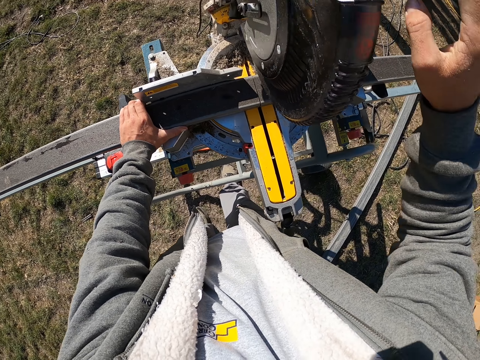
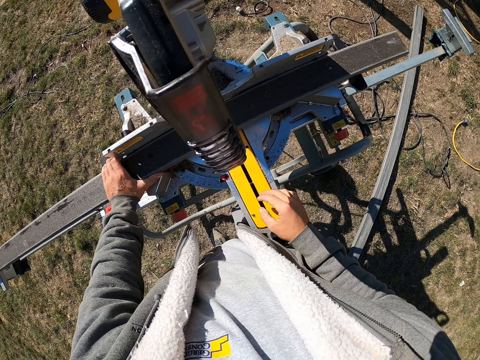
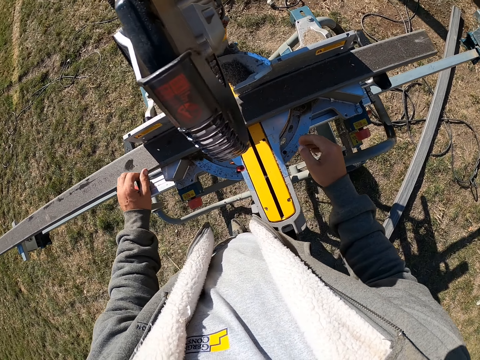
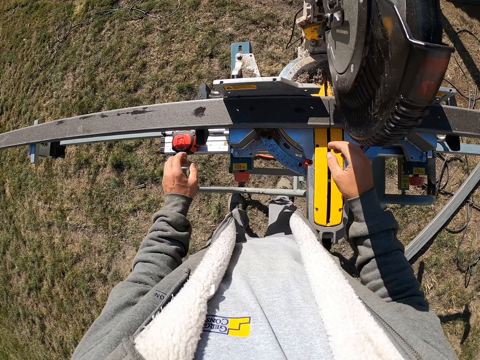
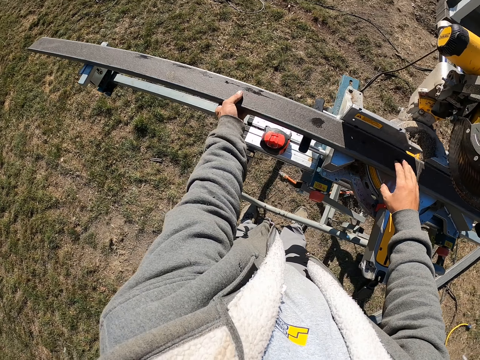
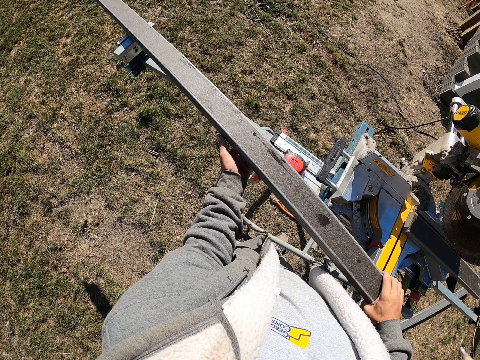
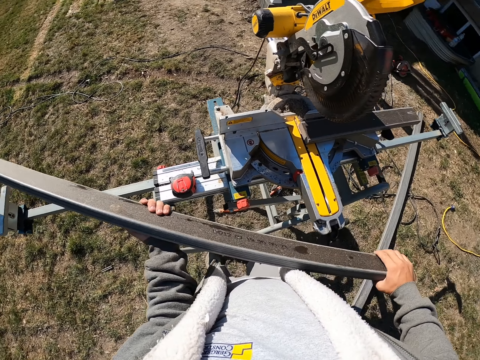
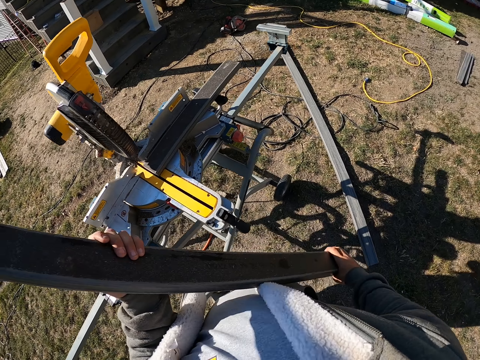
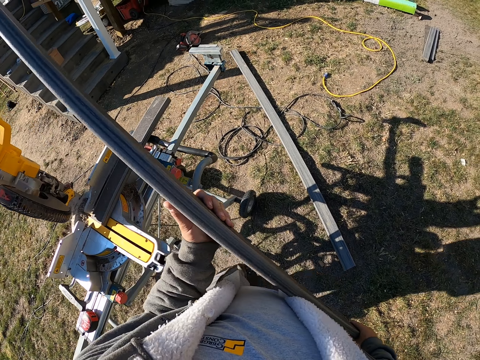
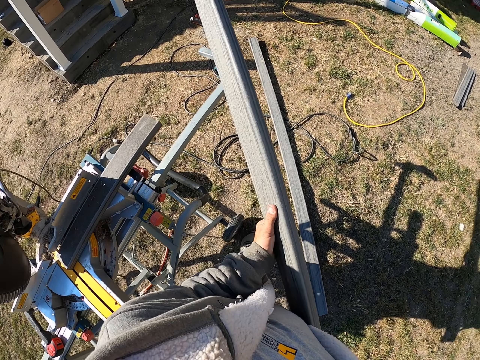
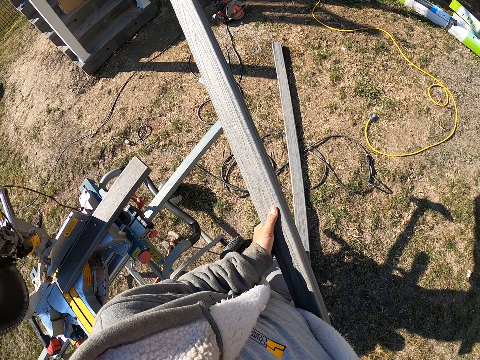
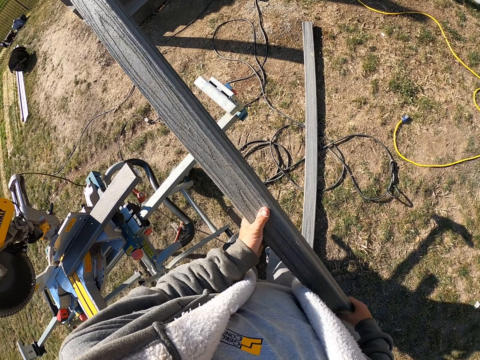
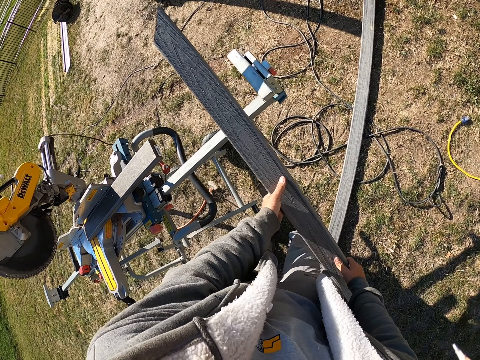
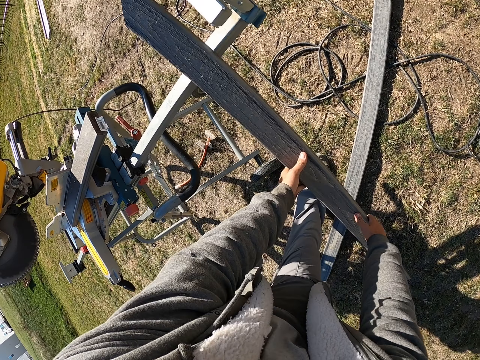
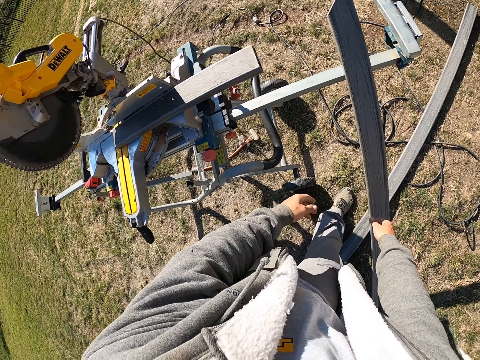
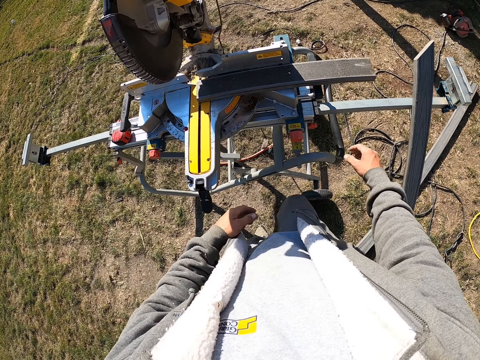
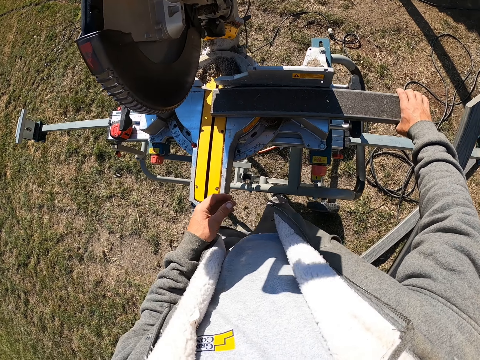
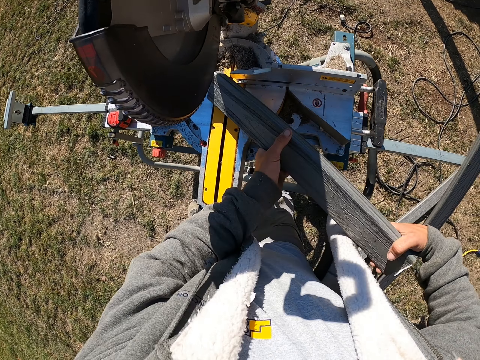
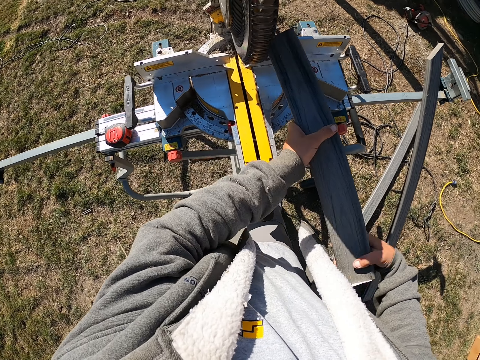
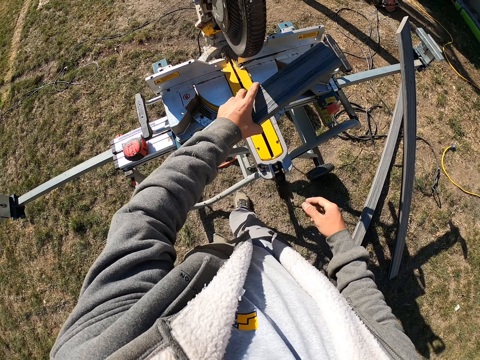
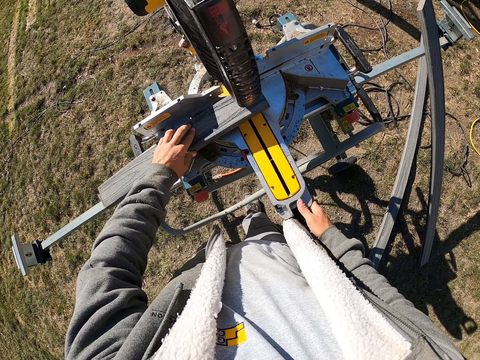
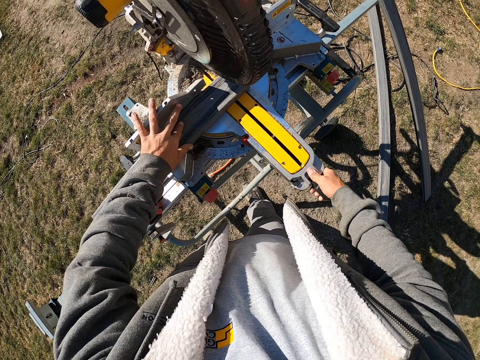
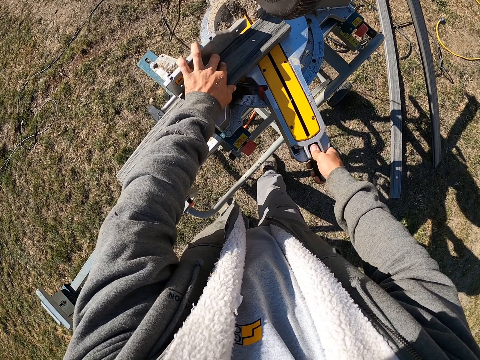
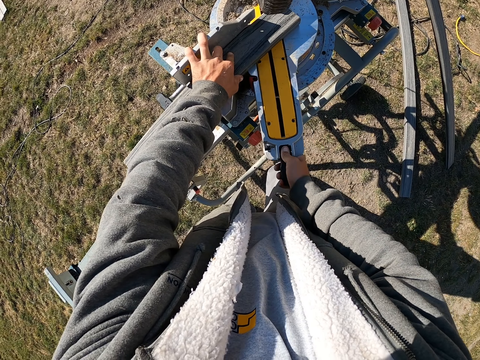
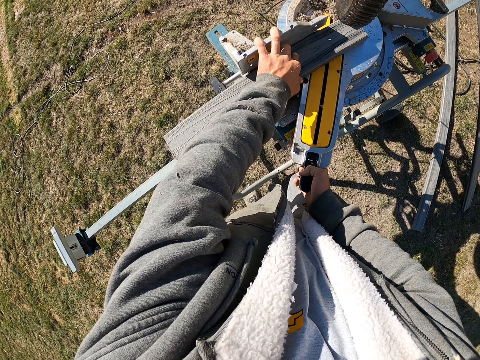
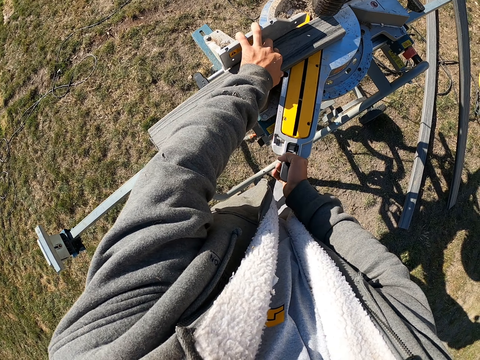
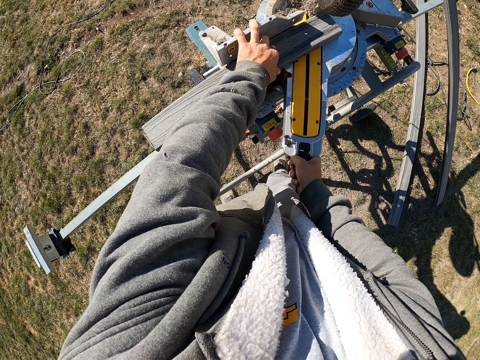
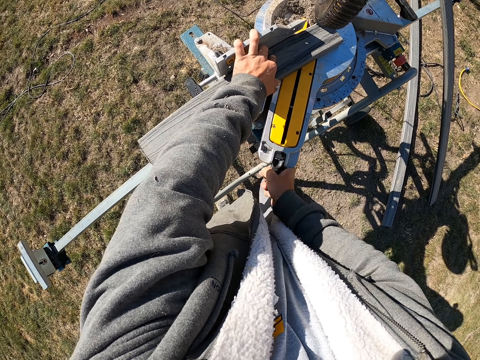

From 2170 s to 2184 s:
The camera wearer holds the wood. They pick the wood on the machine. They look around. They put the piece of wood down. They pick the wood on the machine. They hold the wood. They put the piece of wood on the table saw. They adjust the machine. They move the table saw machine.

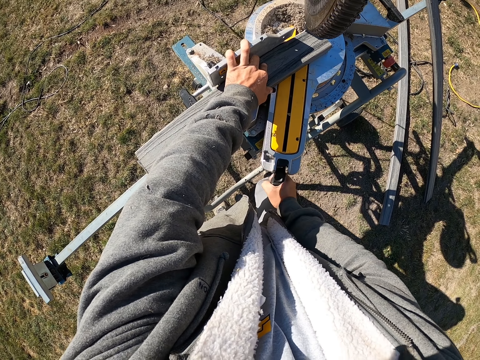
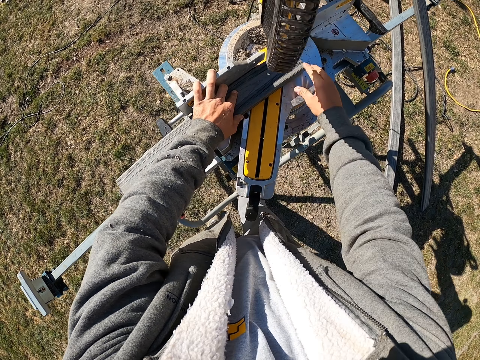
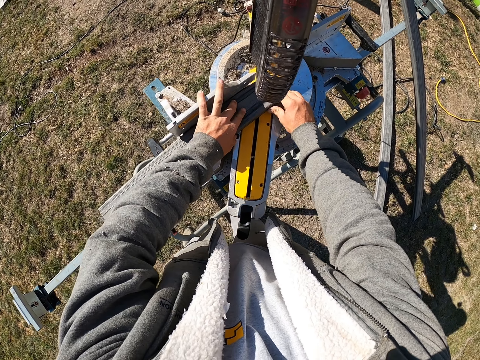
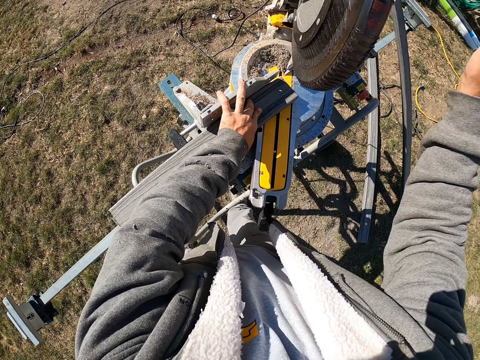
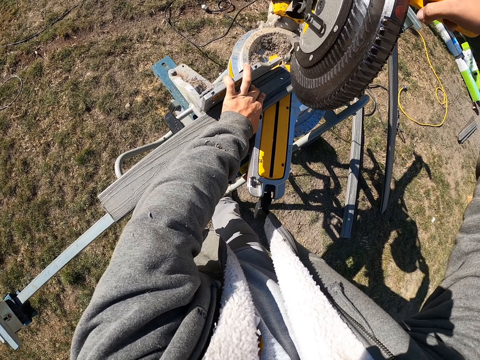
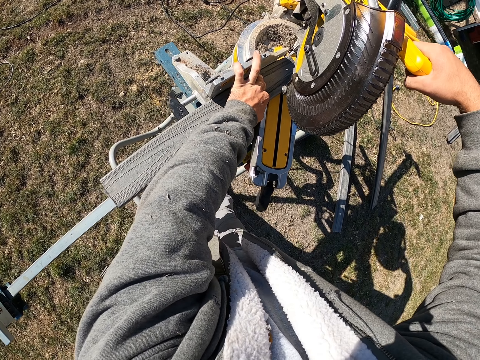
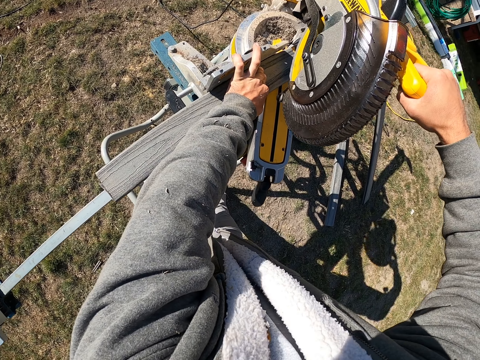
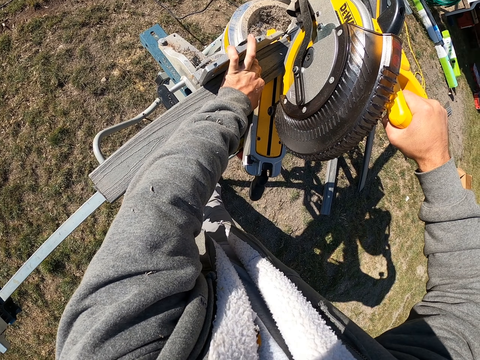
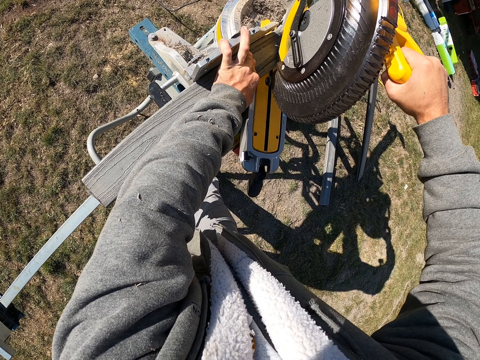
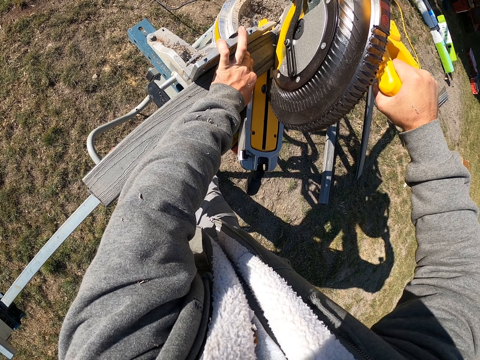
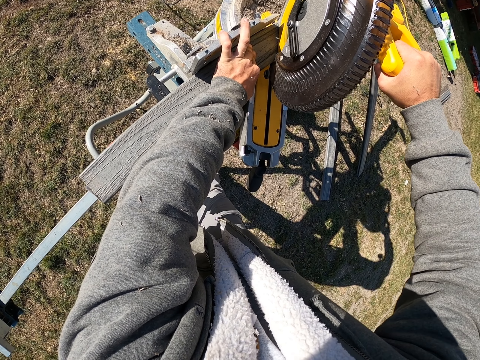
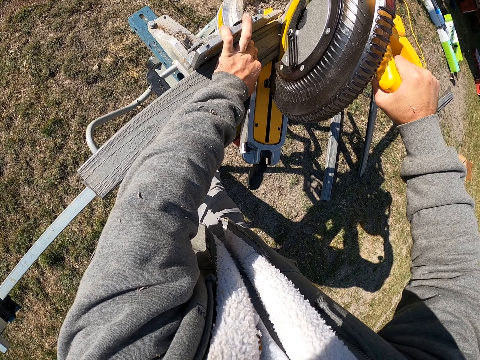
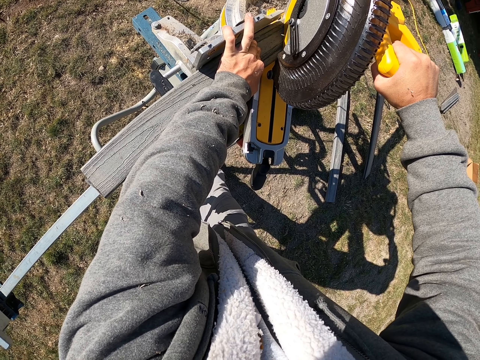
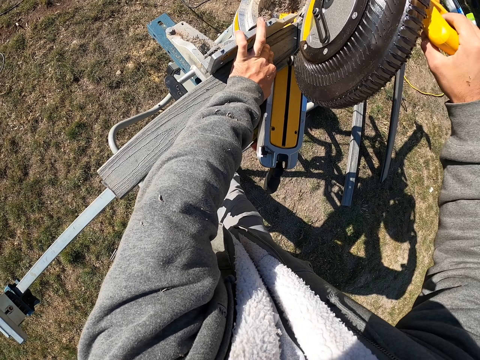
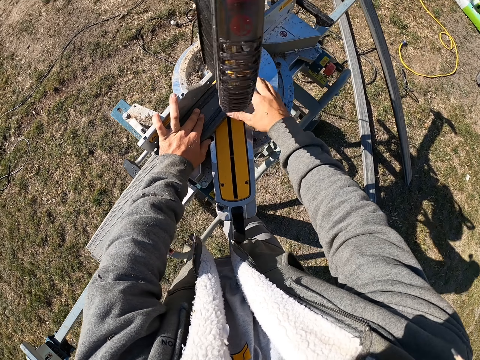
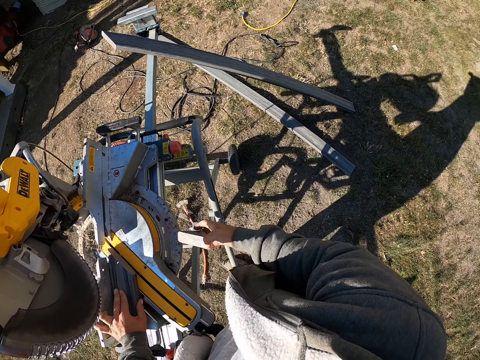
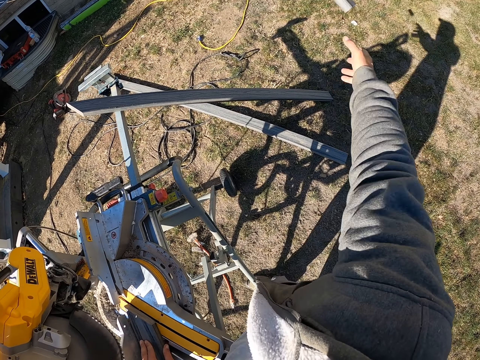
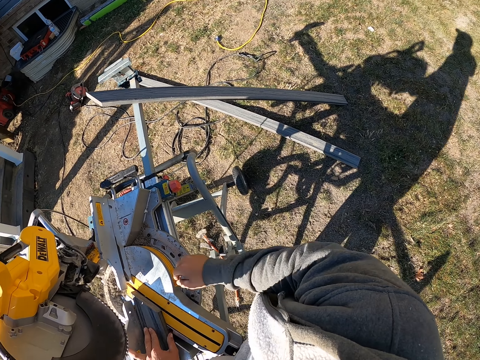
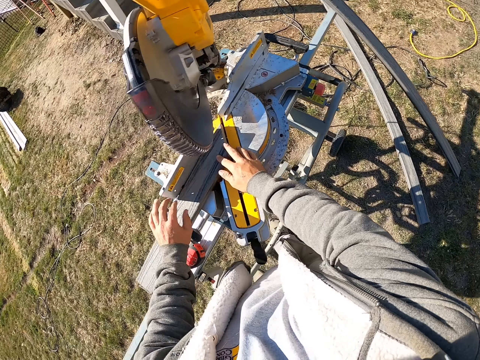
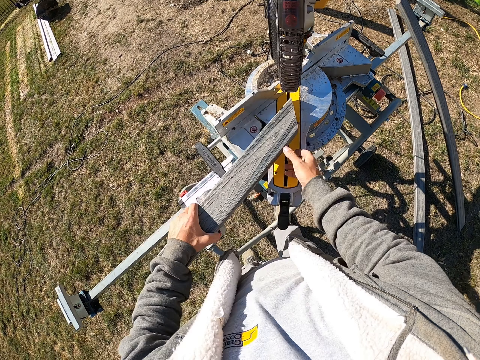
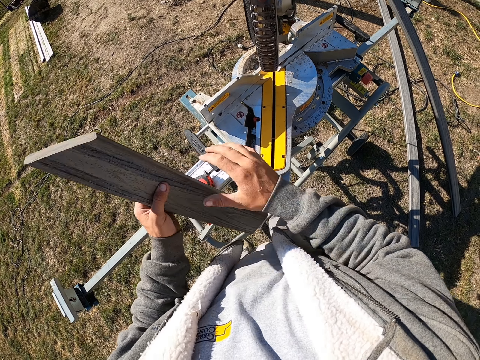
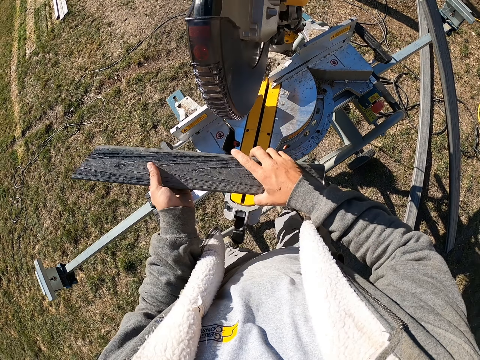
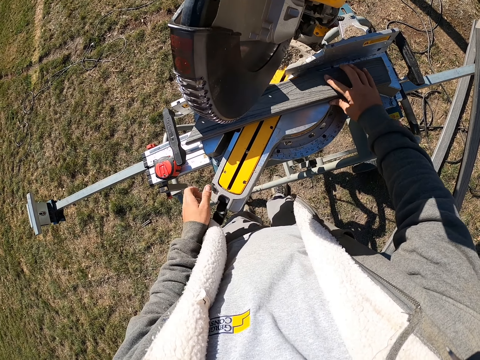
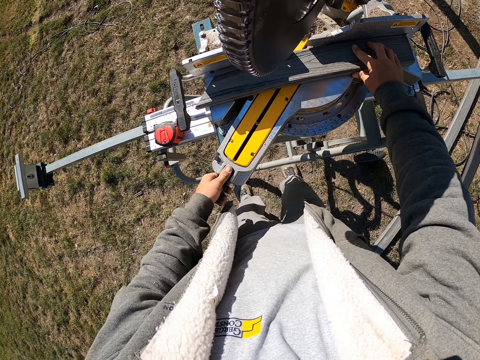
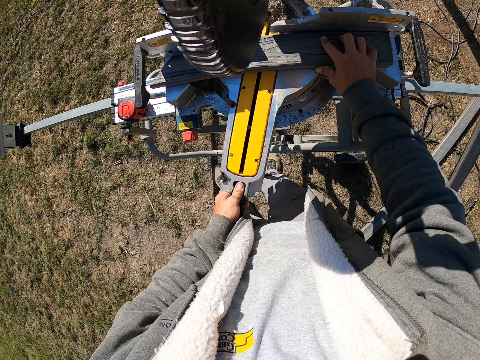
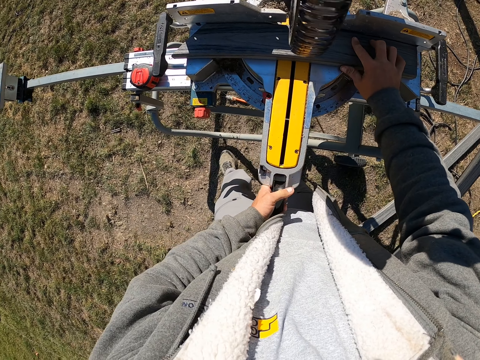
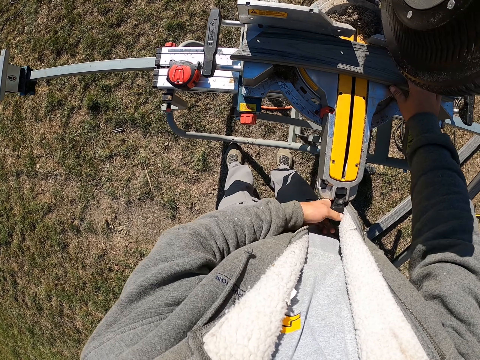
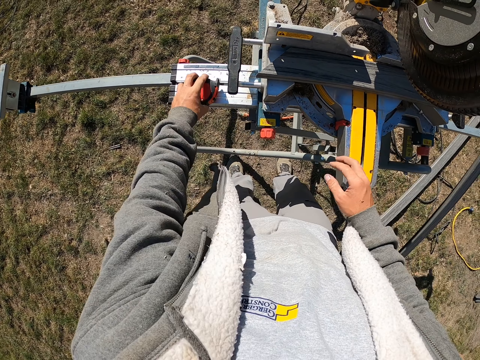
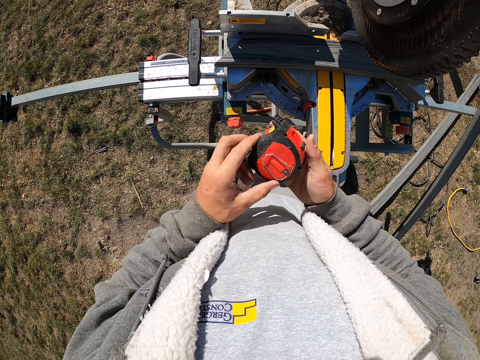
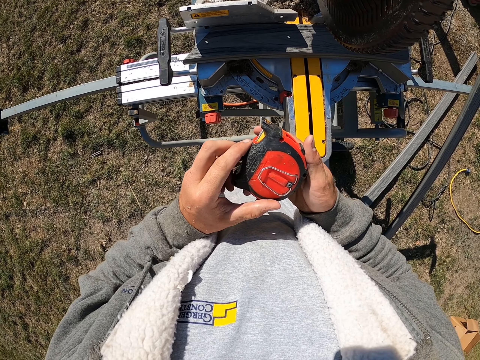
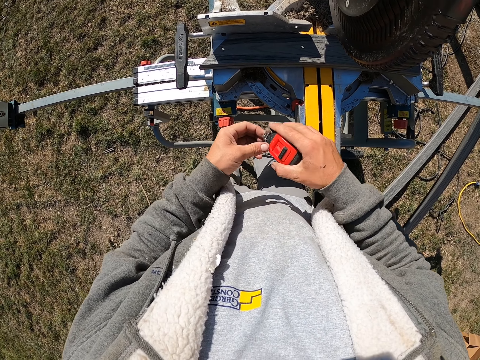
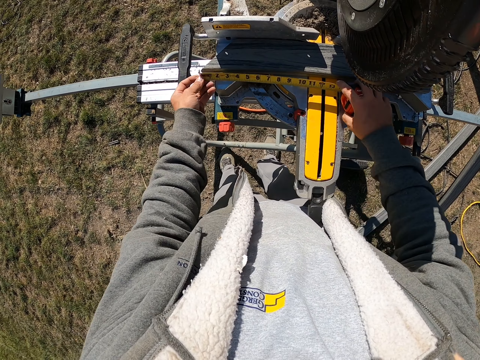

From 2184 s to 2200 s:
The camera wearer touches the wood. They press the machine on the wood. They cut the piece of wood. They pick the piece of wood on the machine. They look around. They throw the piece of wood. They pick the piece of wood. They hold the wood. They put the piece of wood on the table saw. They adjust the machine. They move the table saw machine. They pick the tape measure. They look at the tape measure.
